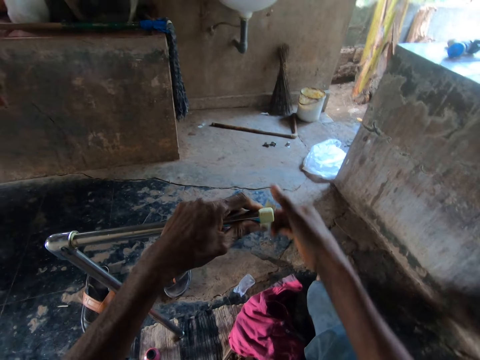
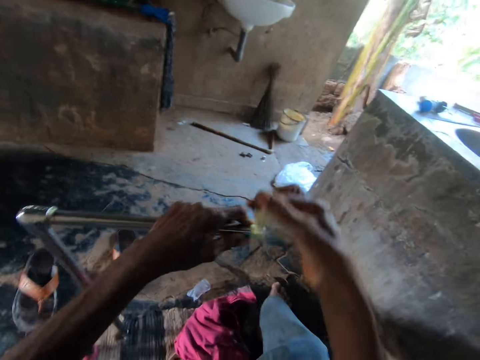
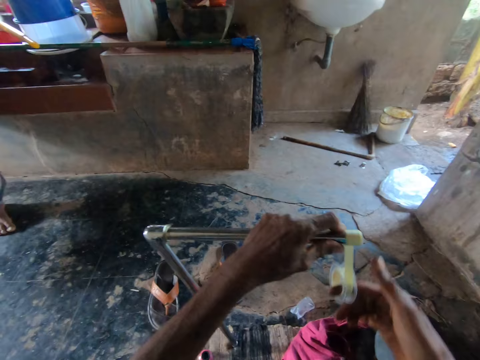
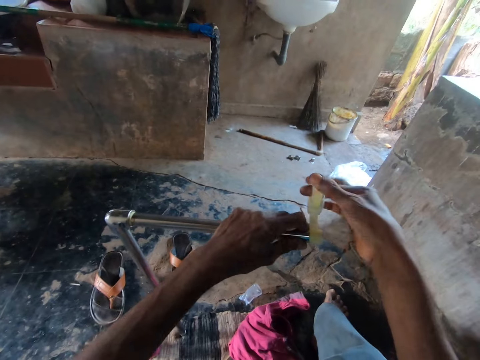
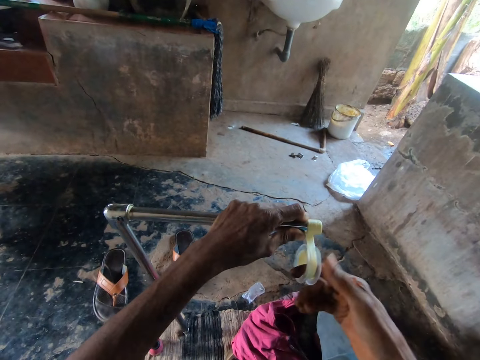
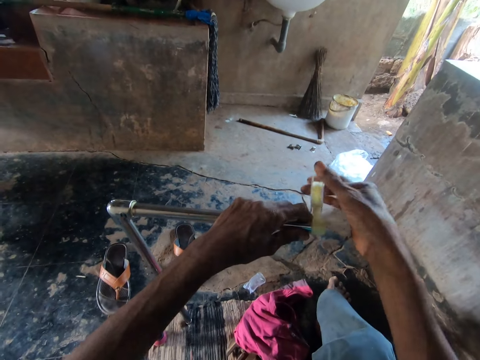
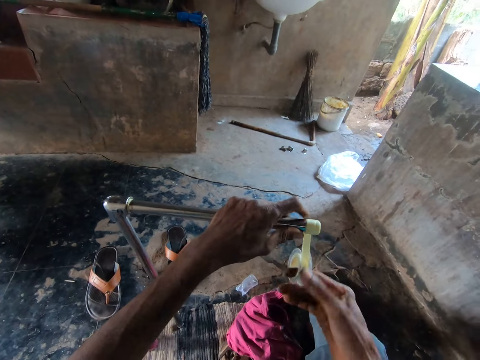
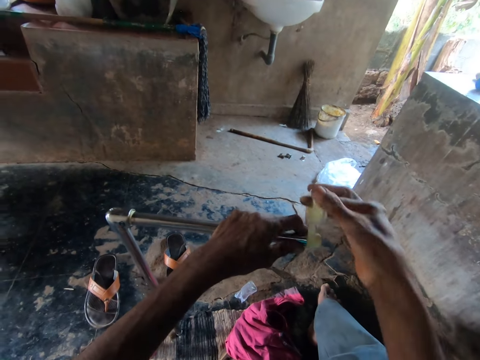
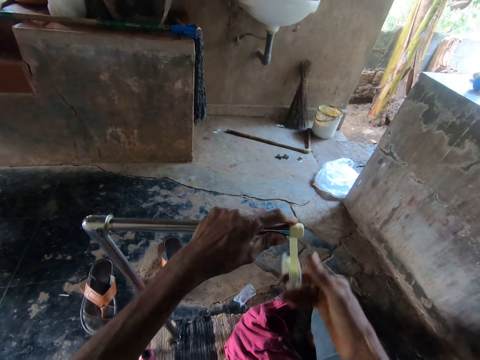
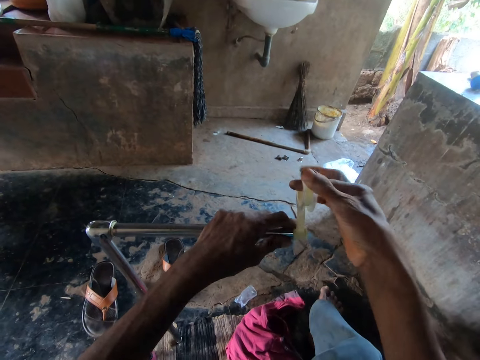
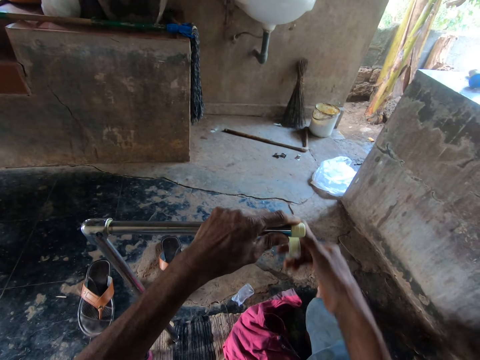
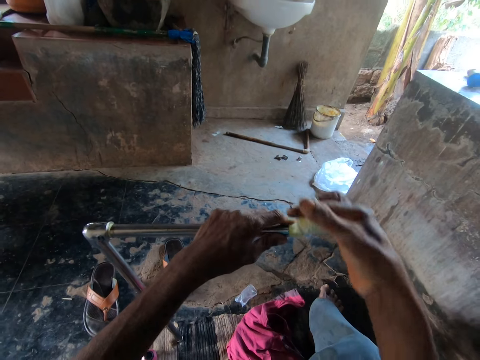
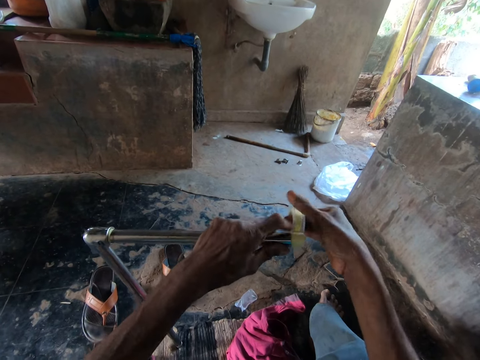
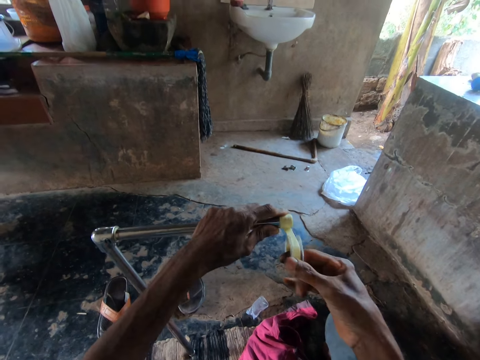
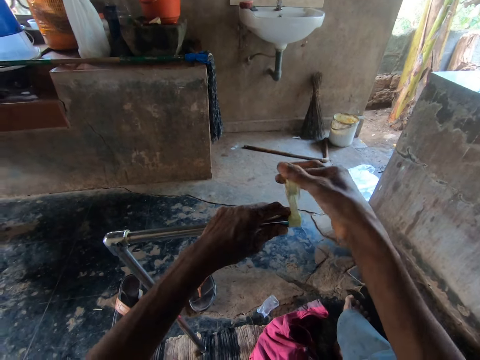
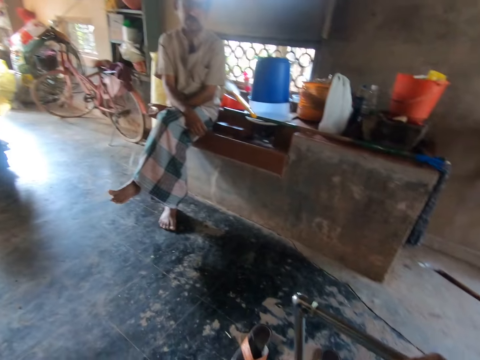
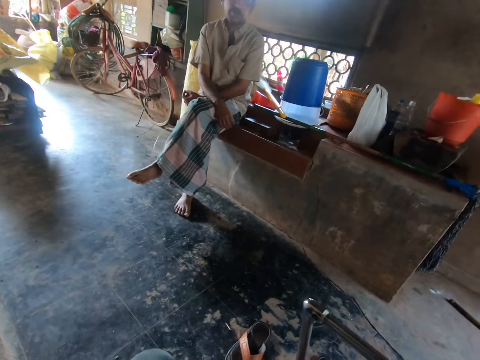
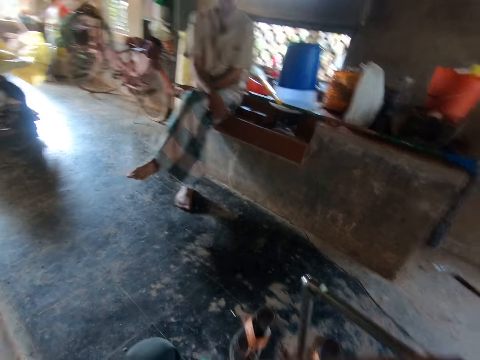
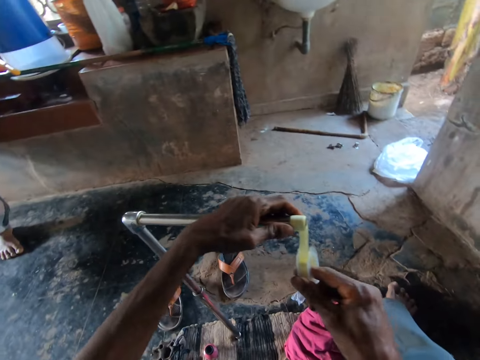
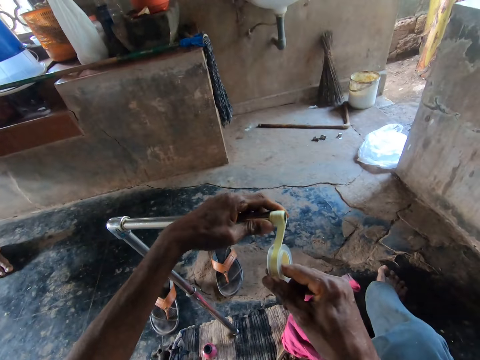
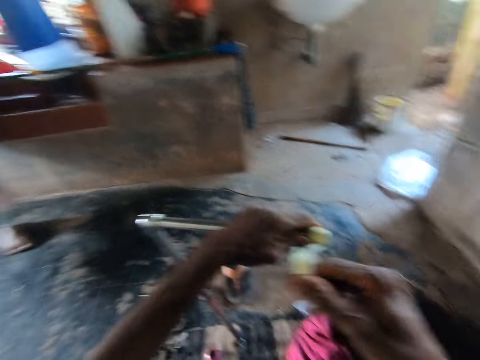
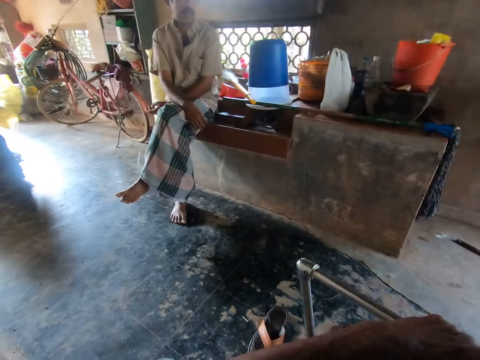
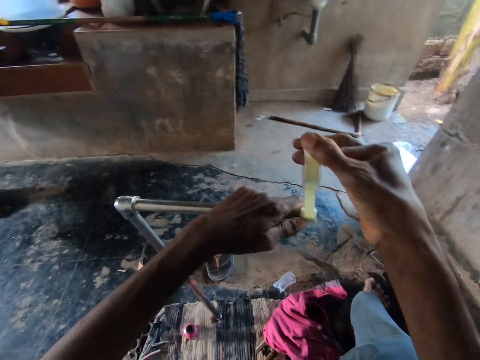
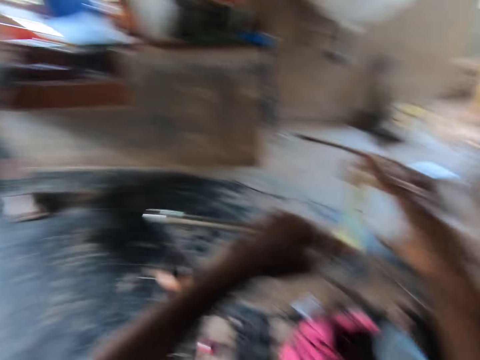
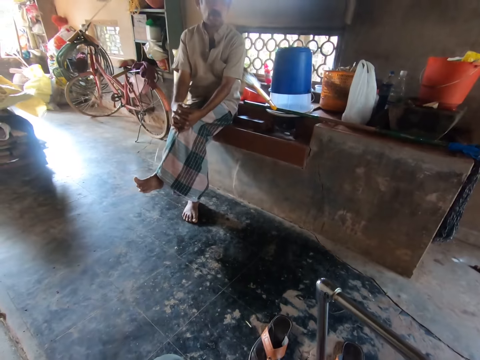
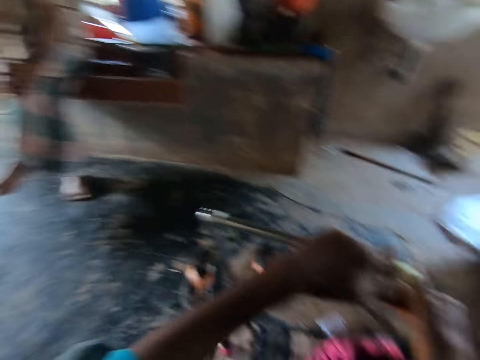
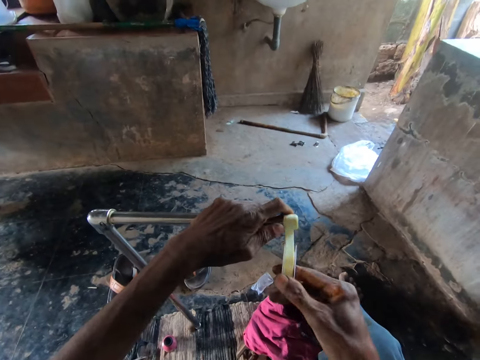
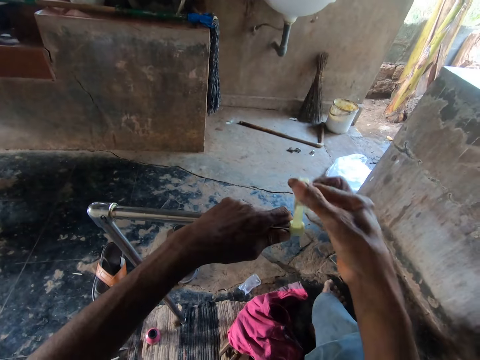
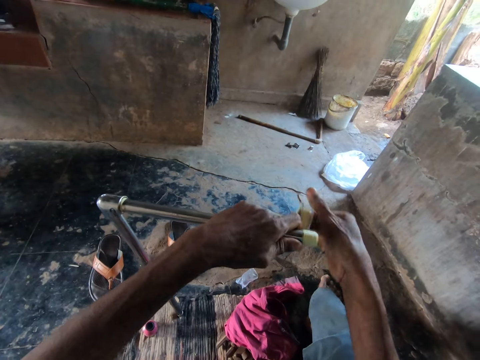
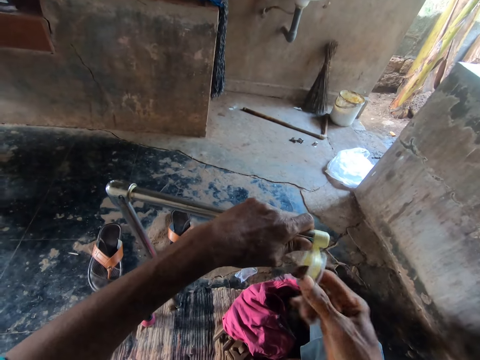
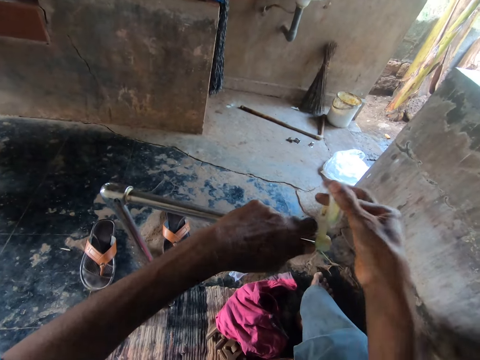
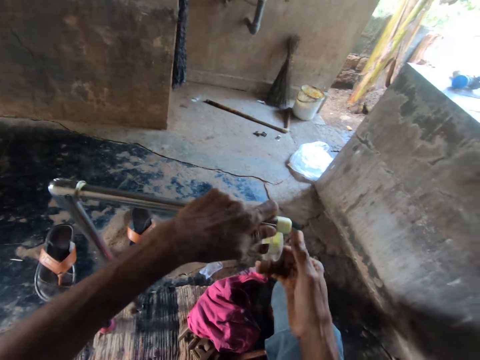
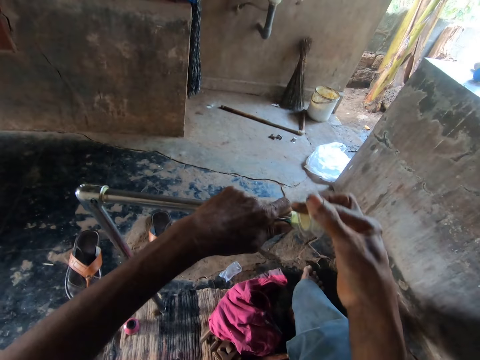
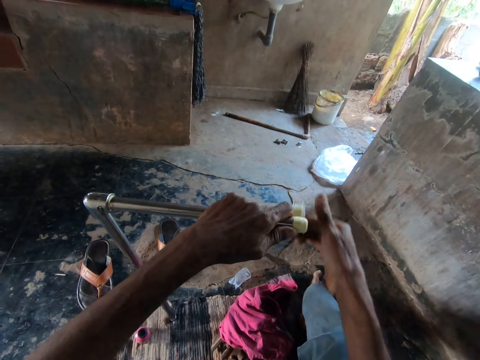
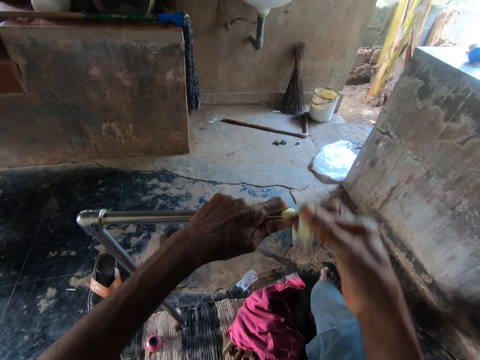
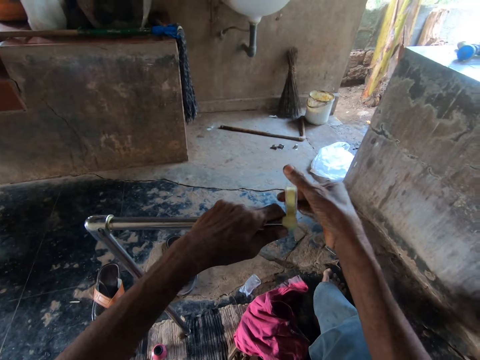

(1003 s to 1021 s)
The camera wearer ties tape on a rod. They tie the tape on the rod again.

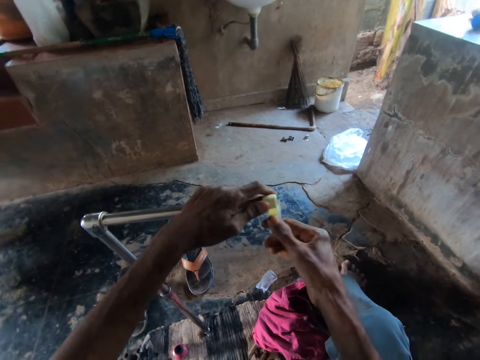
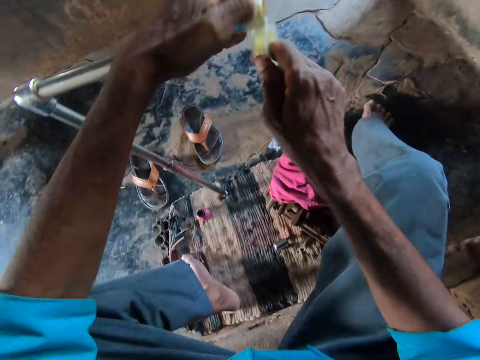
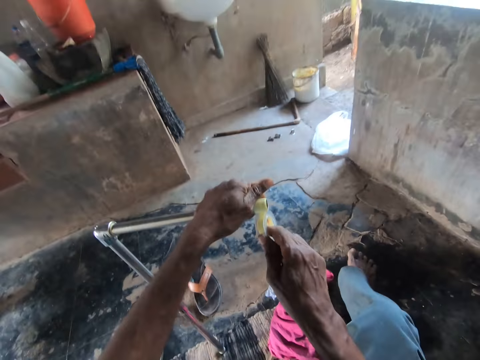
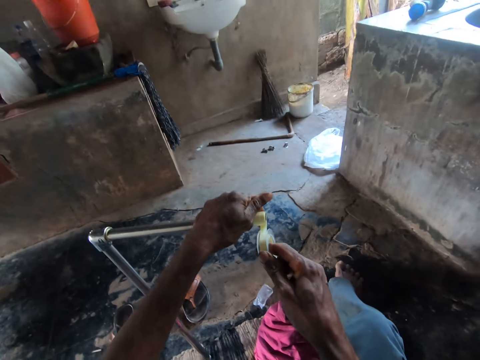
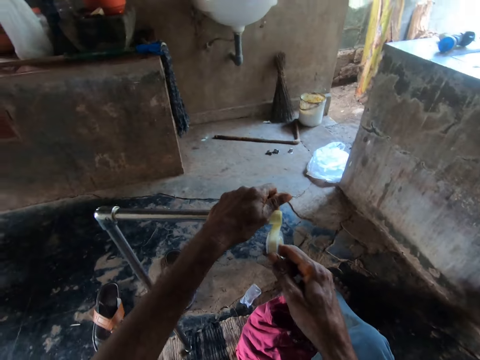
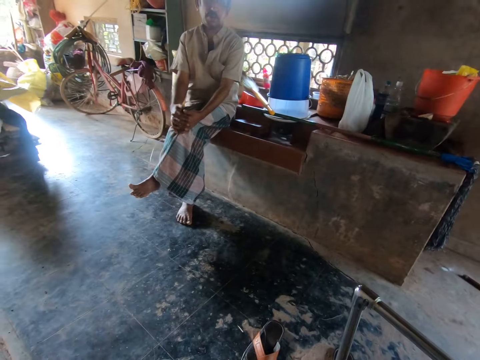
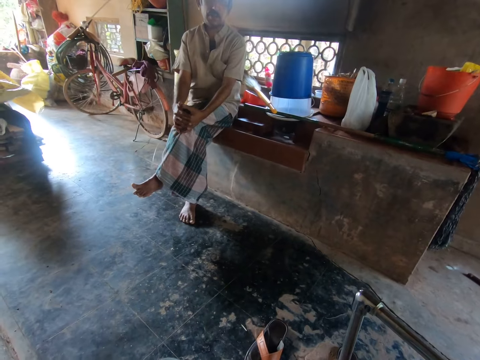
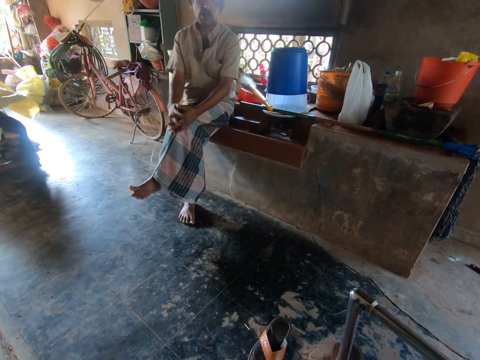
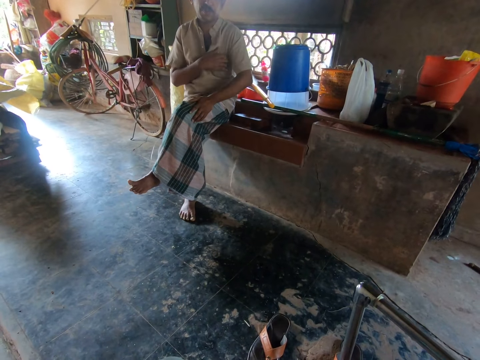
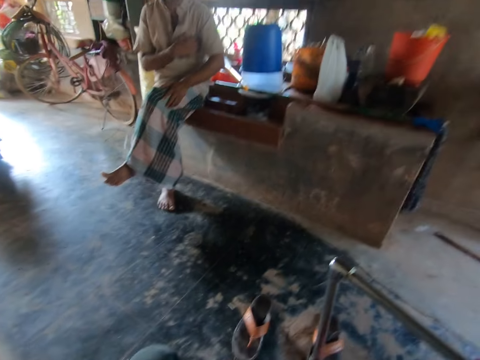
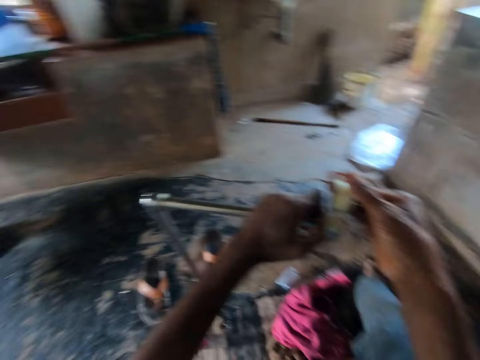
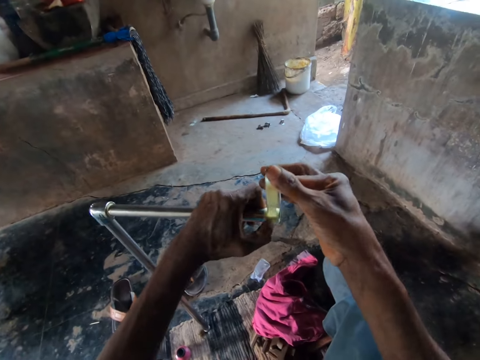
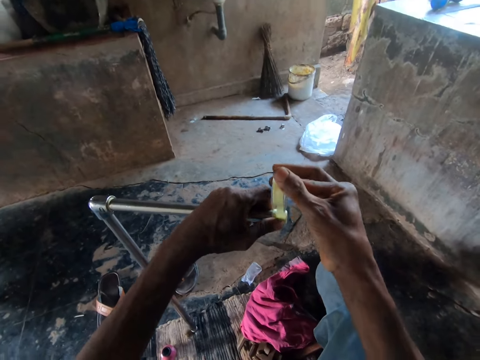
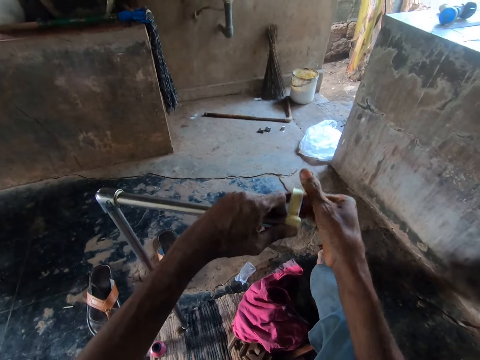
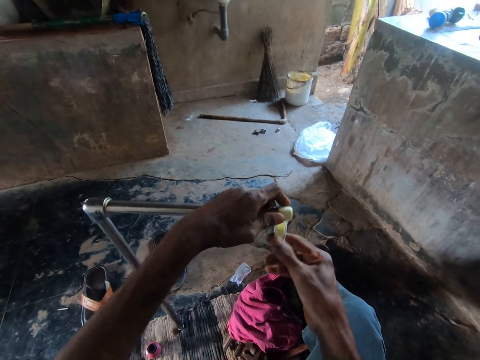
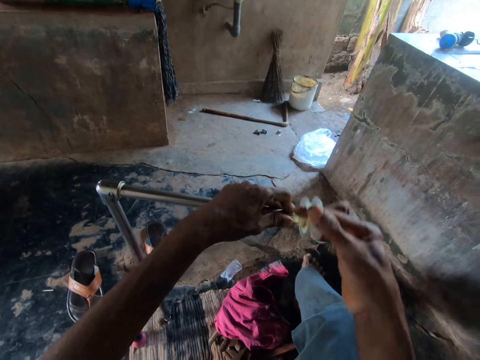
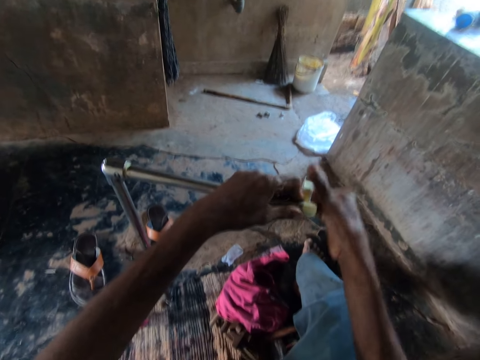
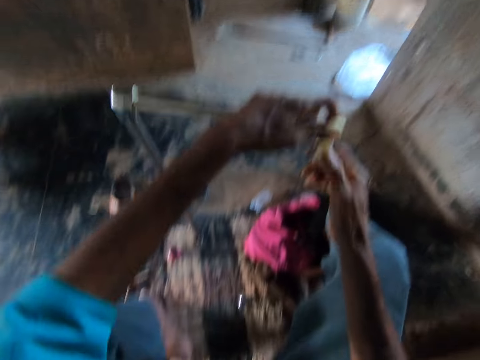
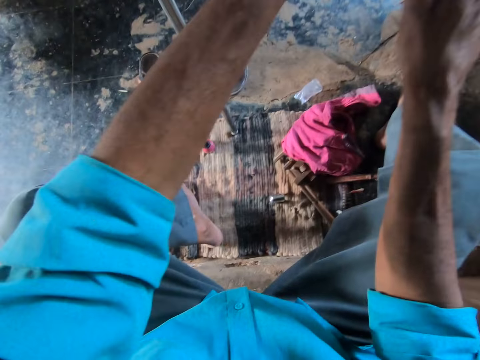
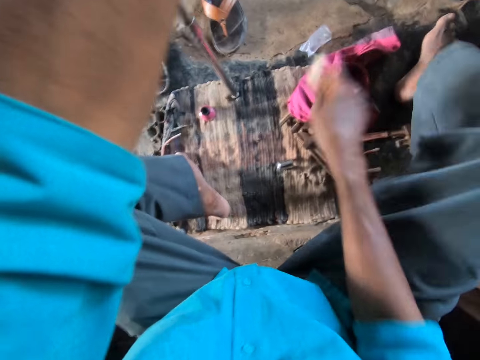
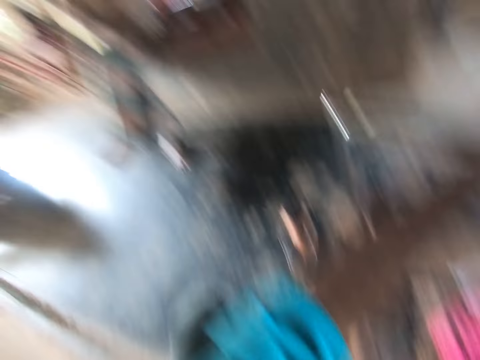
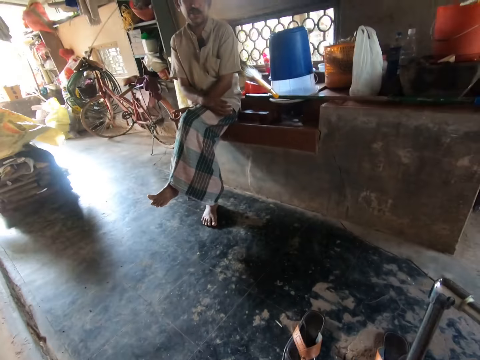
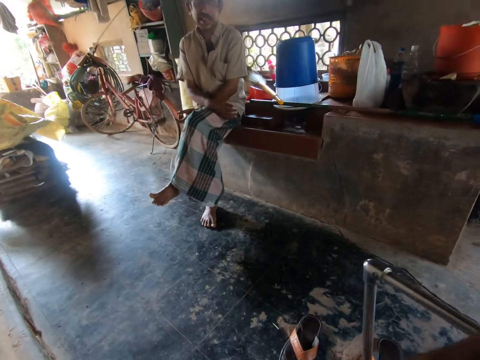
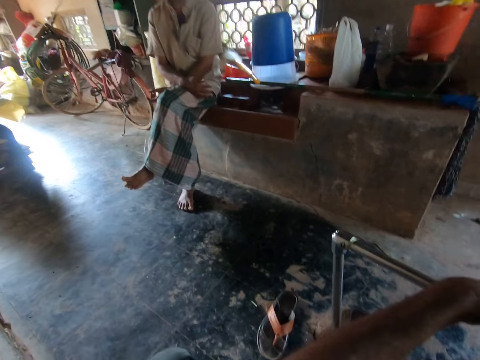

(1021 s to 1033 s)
The camera wearer ties tape on a rod. He cuts the PTFE tape with his right hand. He drops the PTFE tape on the mat with his right hand.
